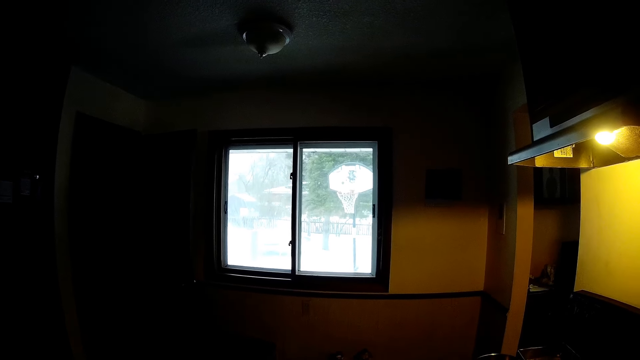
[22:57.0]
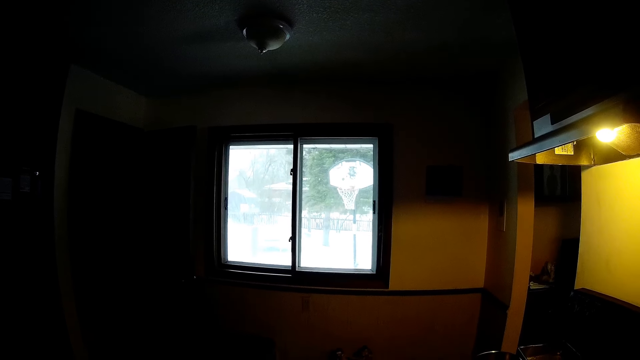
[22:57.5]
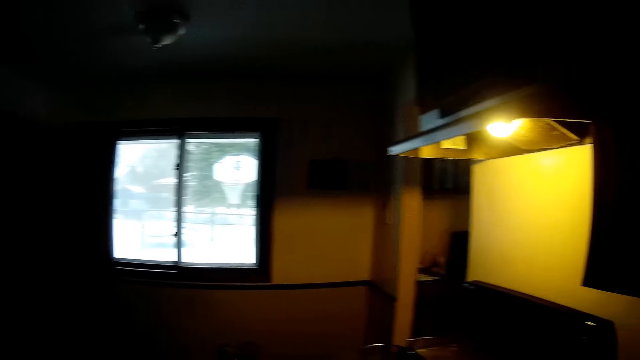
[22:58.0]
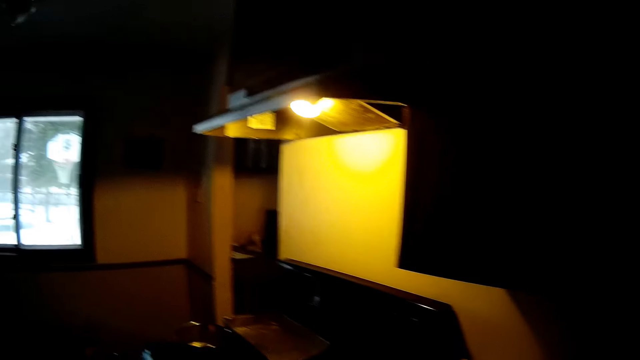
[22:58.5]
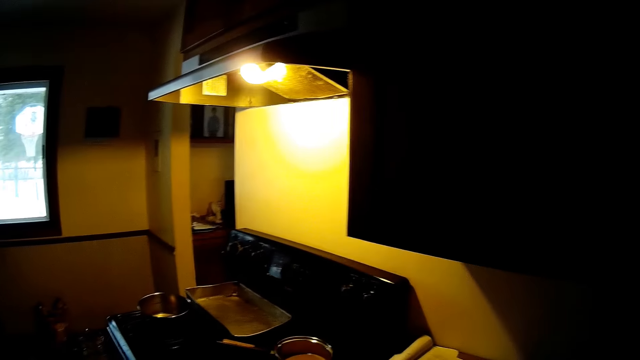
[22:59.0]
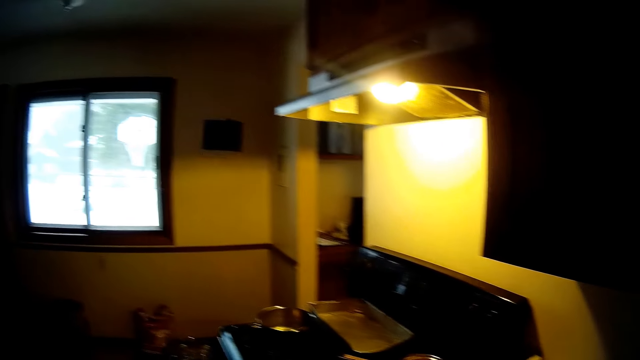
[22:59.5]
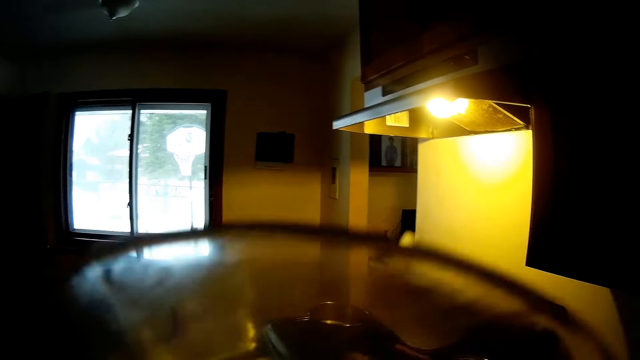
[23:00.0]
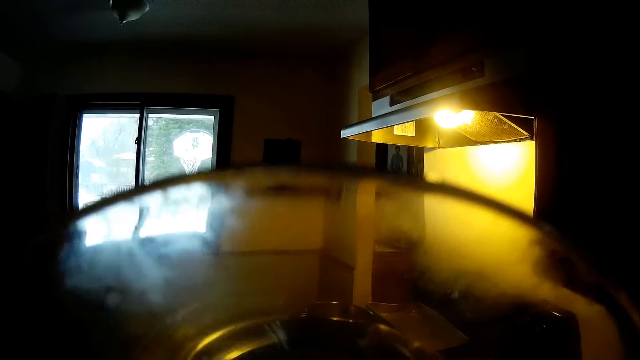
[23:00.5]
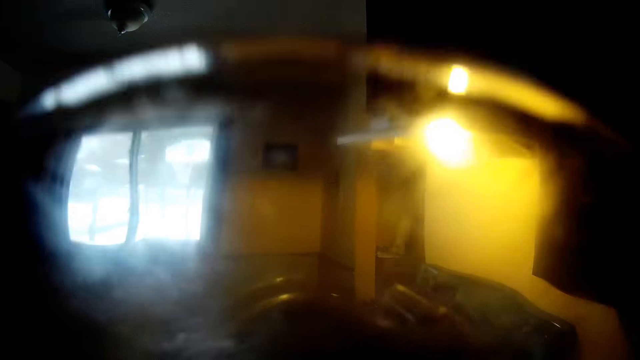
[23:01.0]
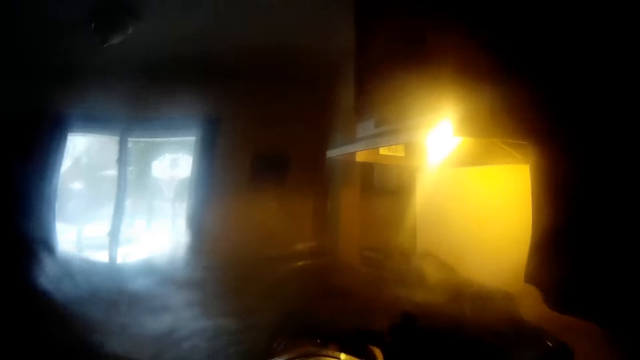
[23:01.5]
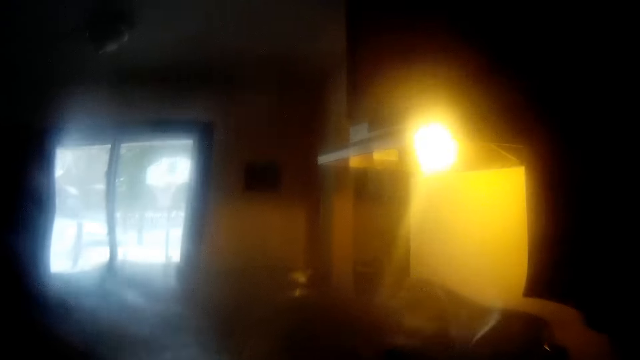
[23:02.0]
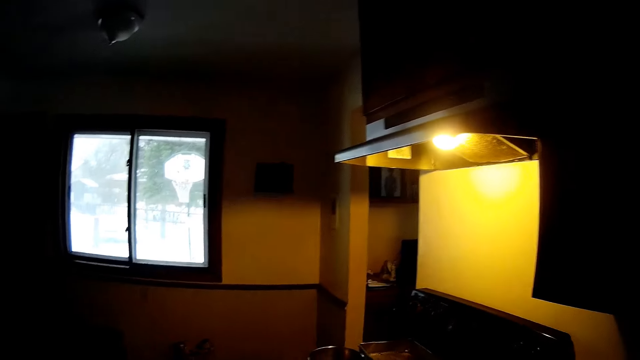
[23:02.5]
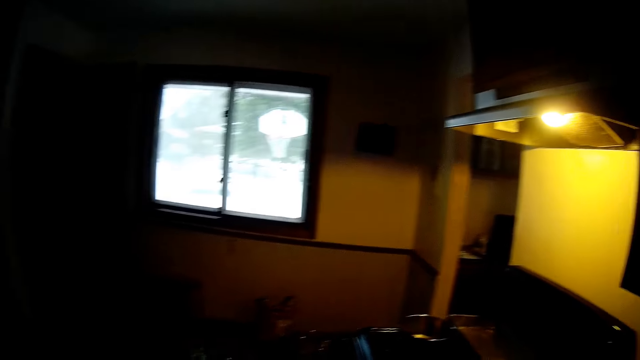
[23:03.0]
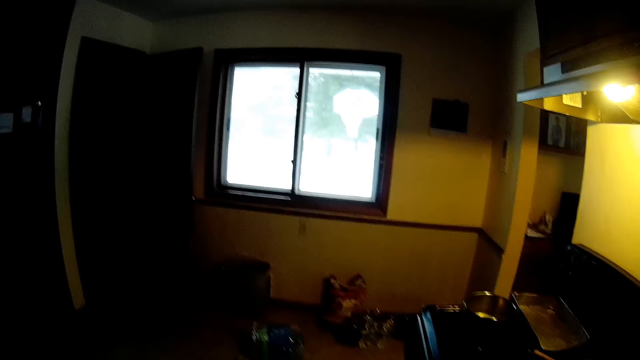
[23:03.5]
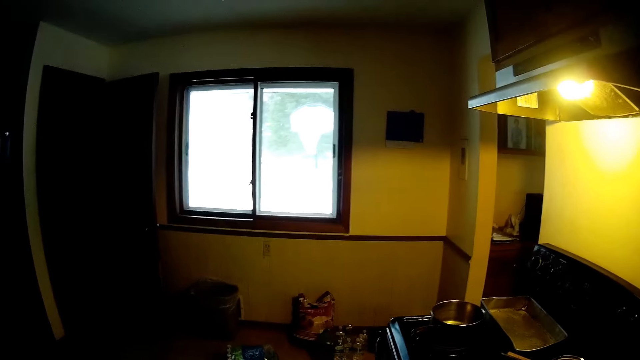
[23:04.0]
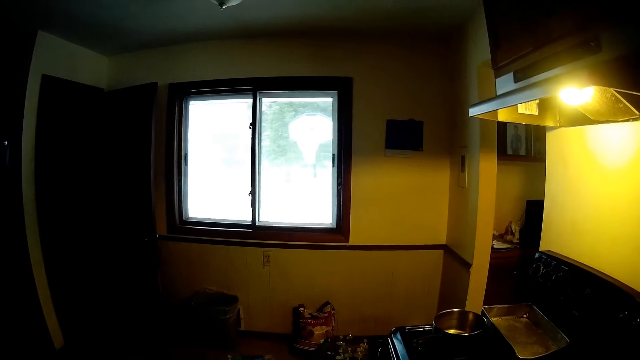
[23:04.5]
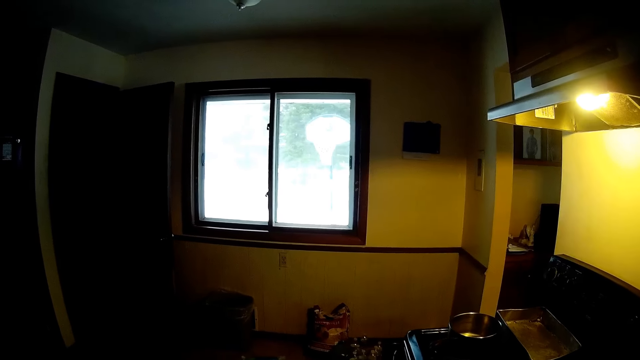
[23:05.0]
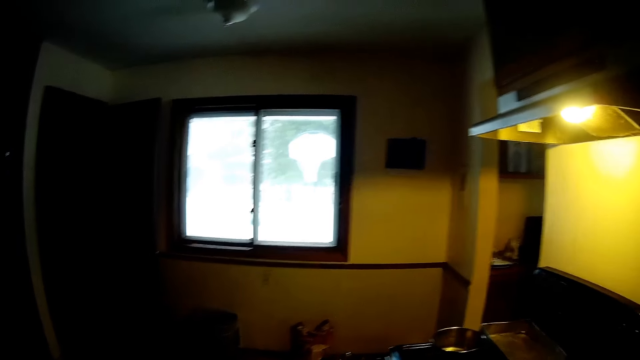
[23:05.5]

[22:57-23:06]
The camera wearer looks around. He drinks water from a cup in his right hand.

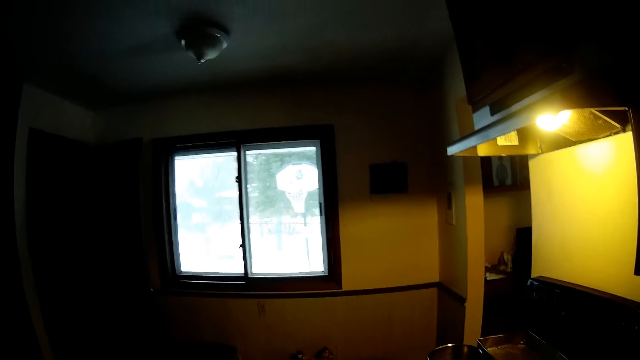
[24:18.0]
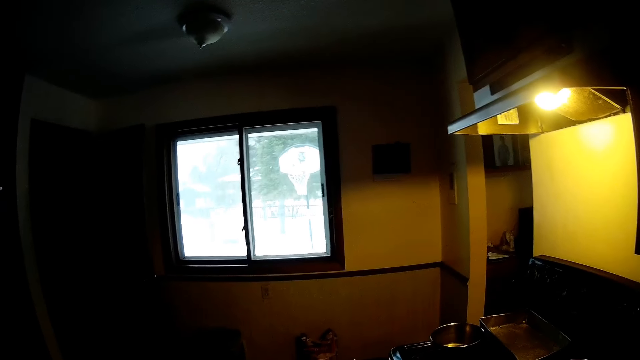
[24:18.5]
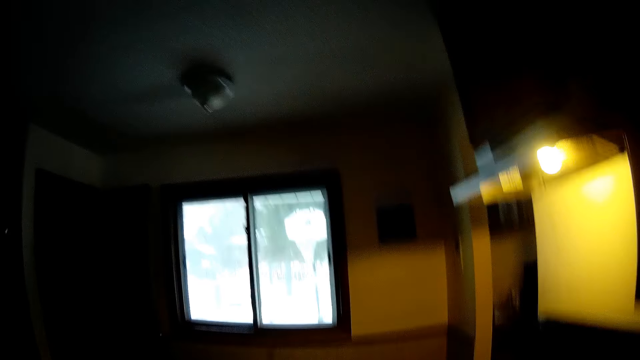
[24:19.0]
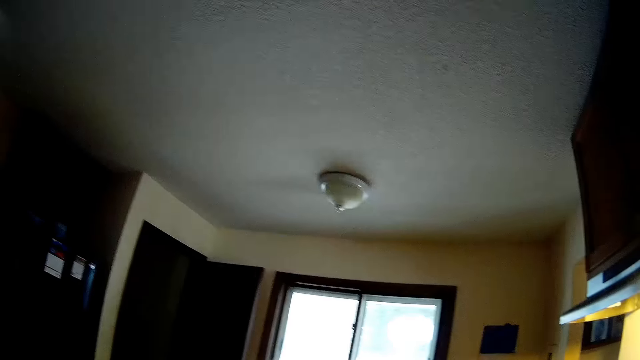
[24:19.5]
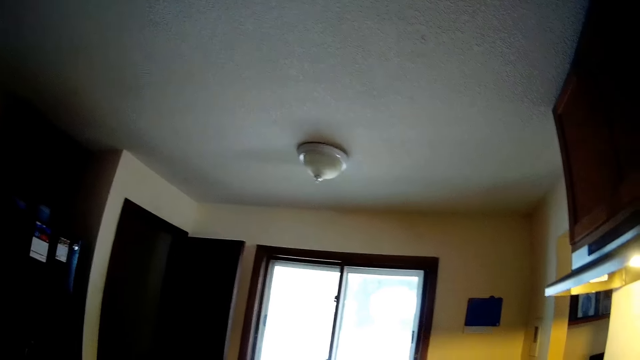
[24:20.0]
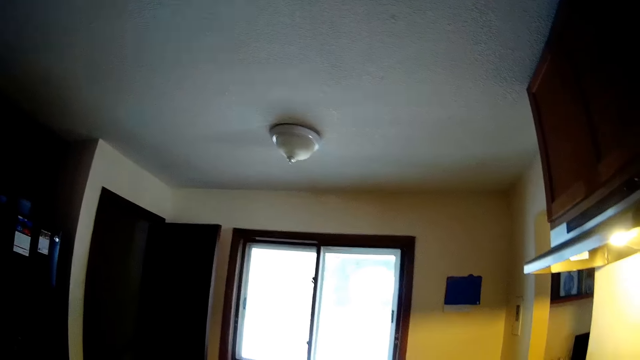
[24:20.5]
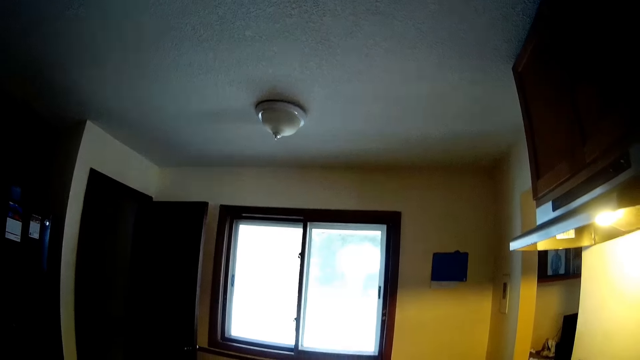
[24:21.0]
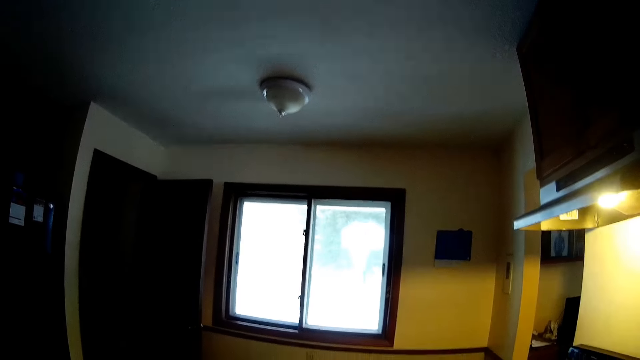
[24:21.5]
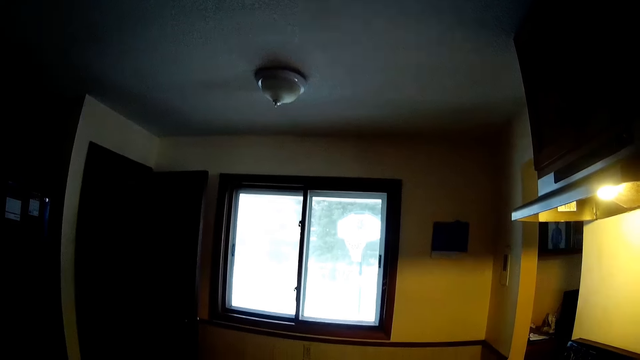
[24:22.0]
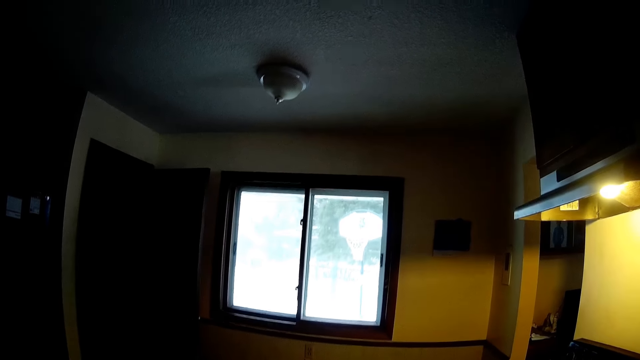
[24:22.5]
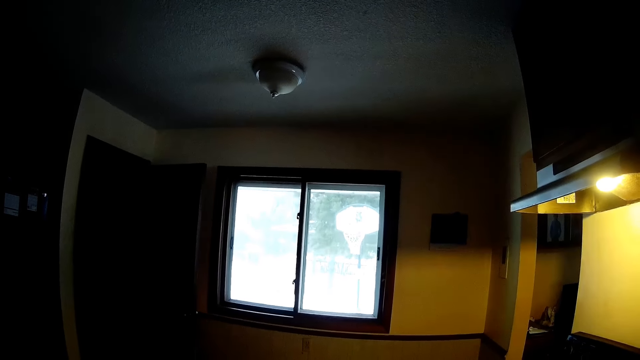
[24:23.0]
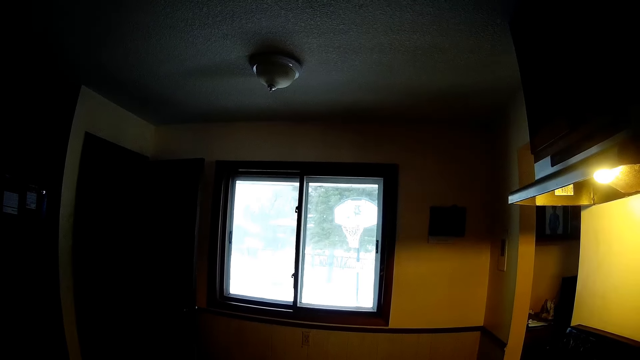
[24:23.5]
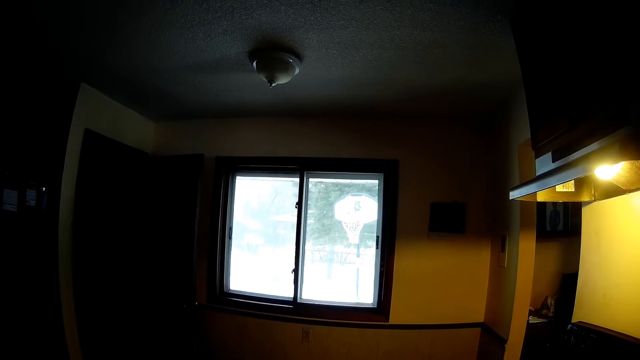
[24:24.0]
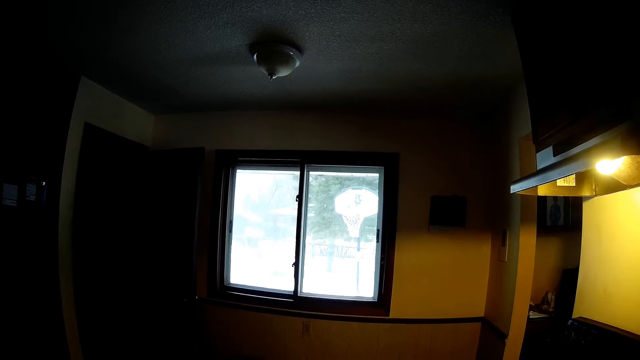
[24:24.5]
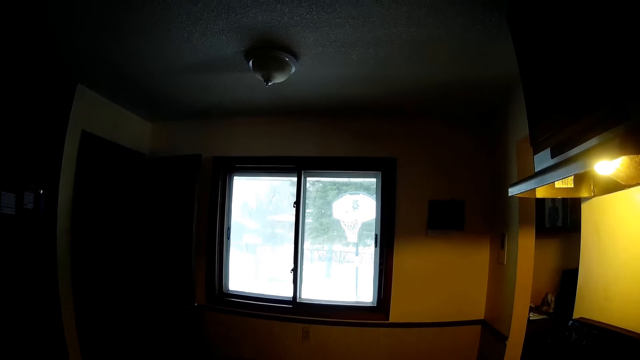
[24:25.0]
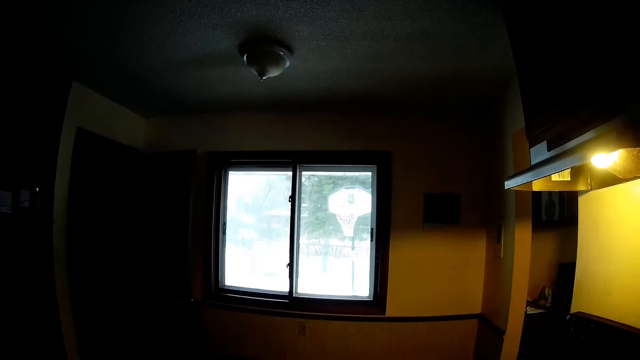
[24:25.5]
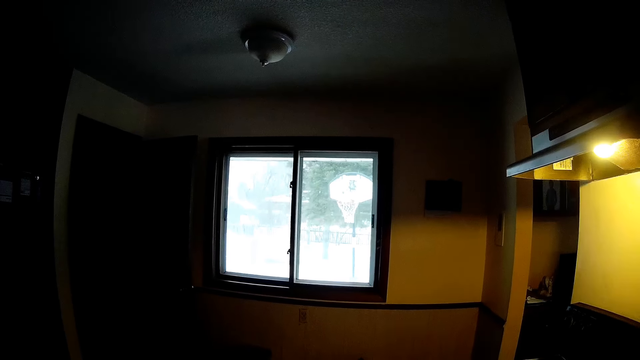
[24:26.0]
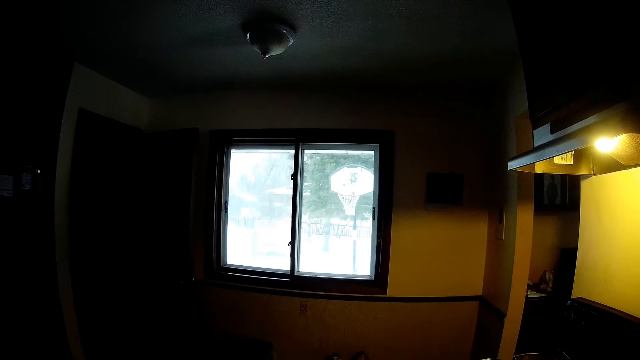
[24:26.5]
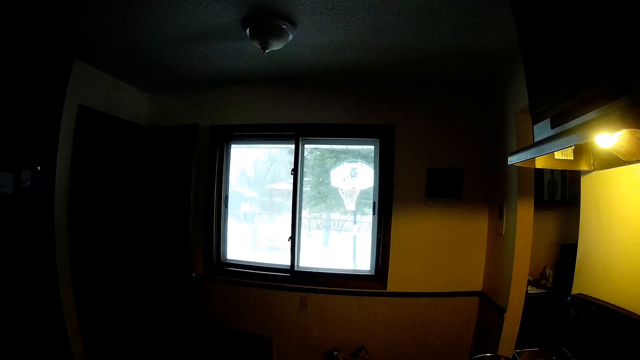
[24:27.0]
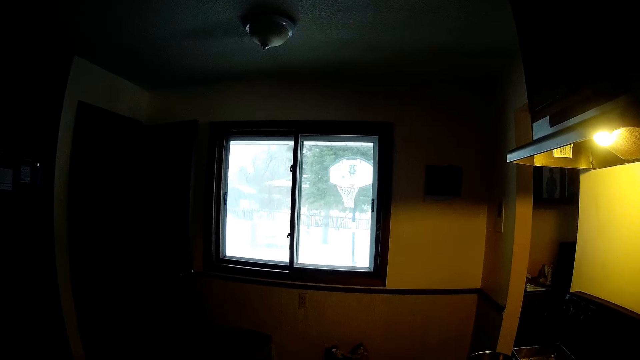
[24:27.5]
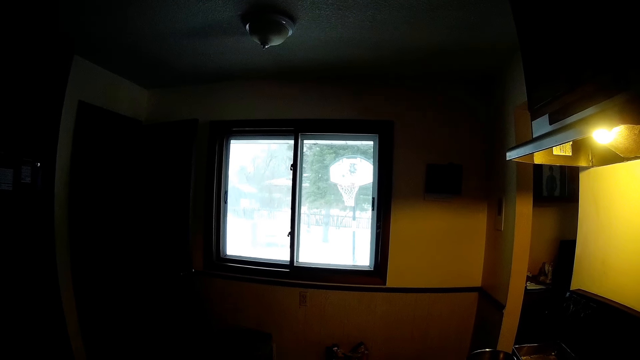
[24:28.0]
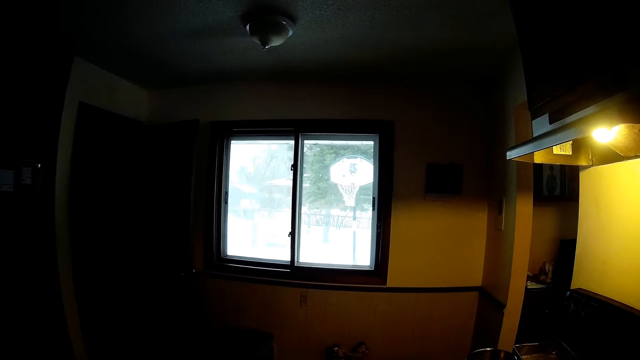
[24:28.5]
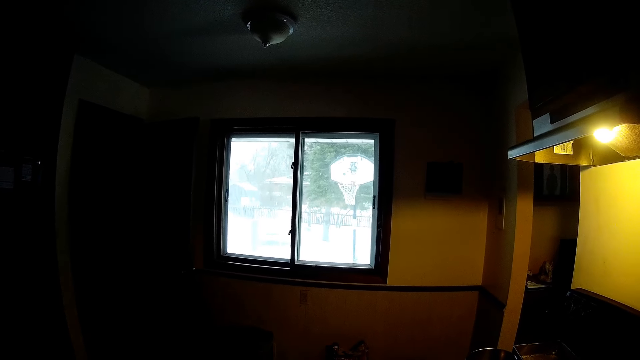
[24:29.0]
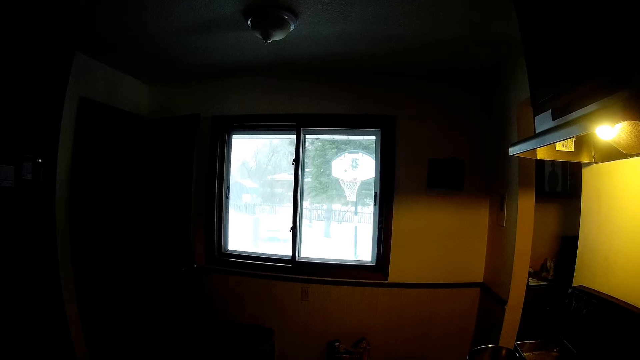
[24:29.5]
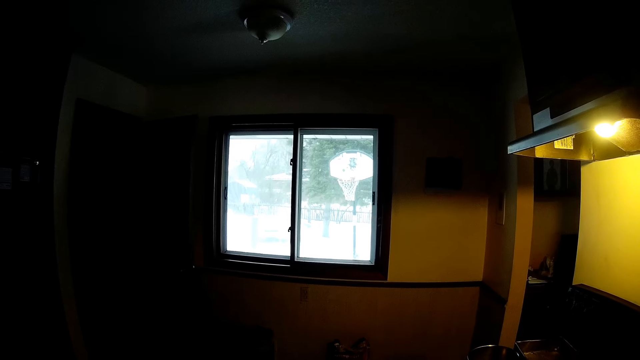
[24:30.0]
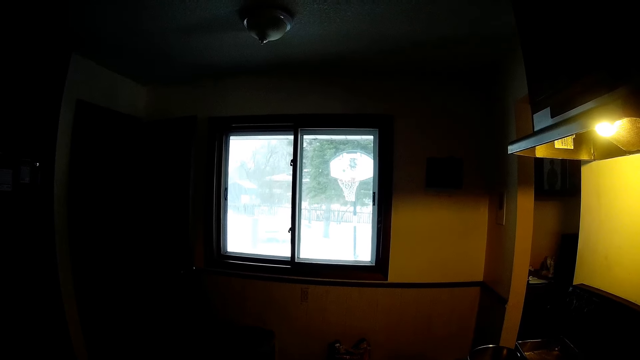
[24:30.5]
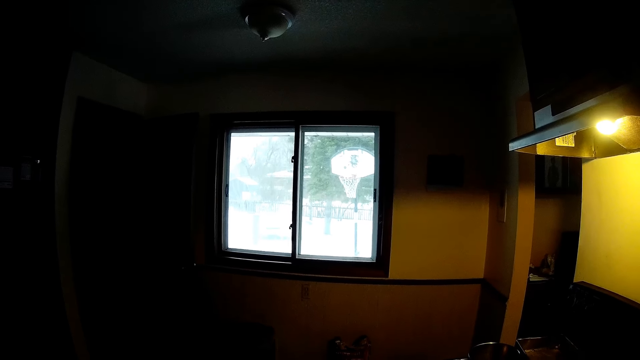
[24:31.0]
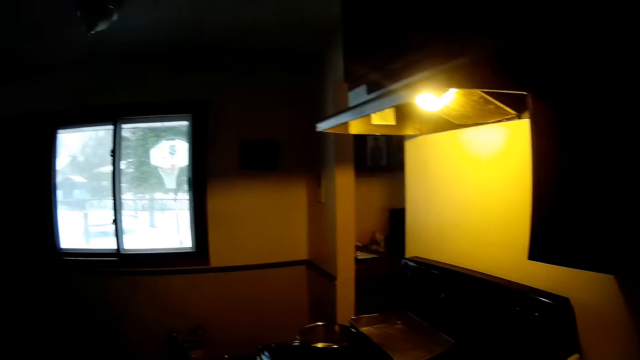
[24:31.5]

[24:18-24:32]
The camera wearer looks around.
